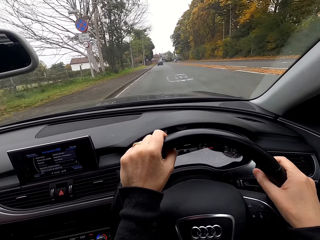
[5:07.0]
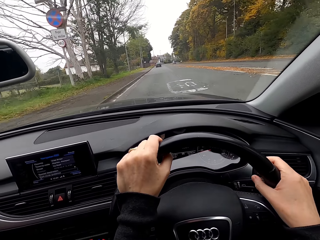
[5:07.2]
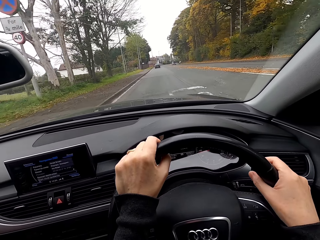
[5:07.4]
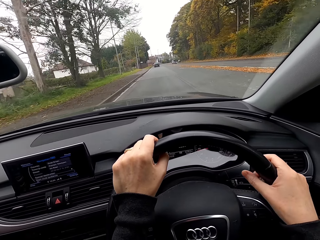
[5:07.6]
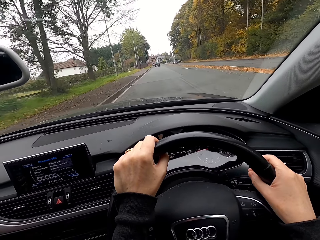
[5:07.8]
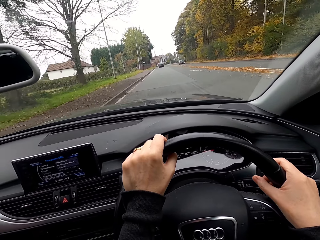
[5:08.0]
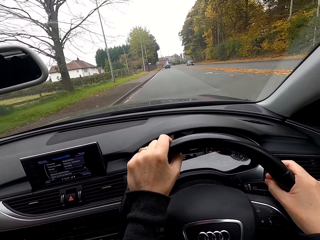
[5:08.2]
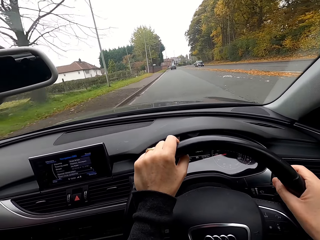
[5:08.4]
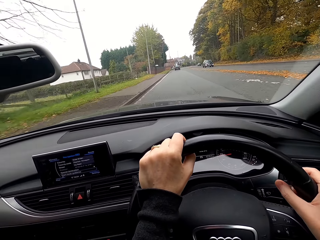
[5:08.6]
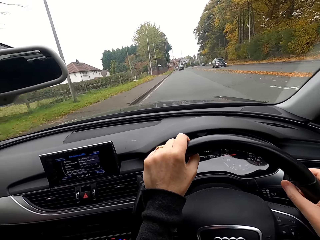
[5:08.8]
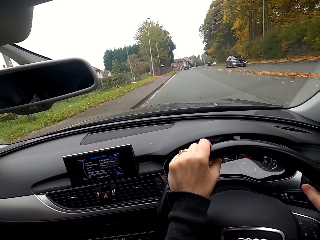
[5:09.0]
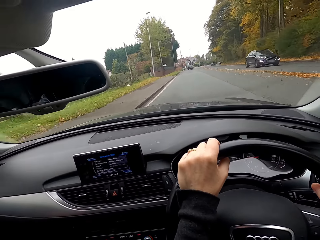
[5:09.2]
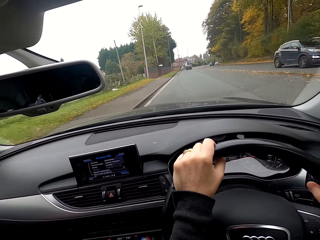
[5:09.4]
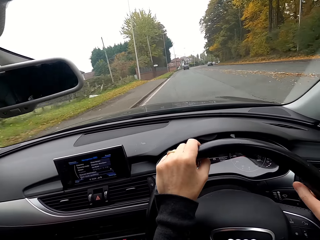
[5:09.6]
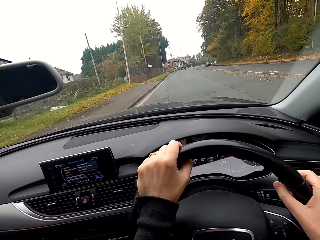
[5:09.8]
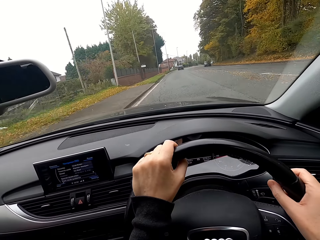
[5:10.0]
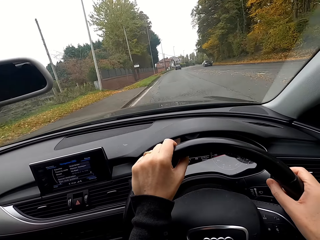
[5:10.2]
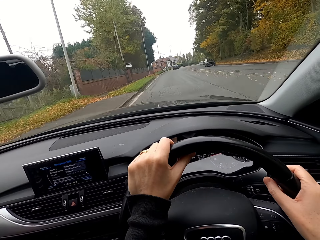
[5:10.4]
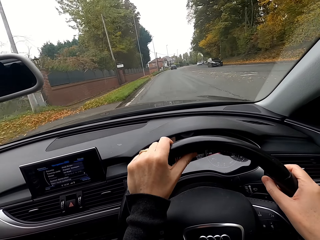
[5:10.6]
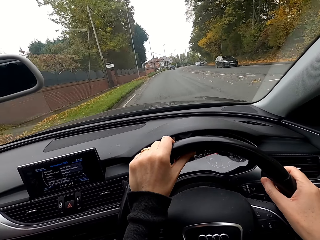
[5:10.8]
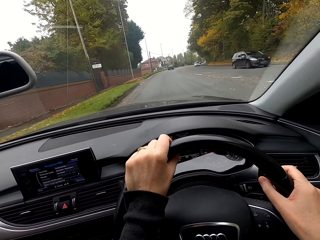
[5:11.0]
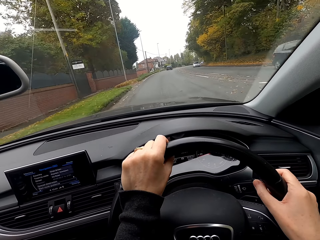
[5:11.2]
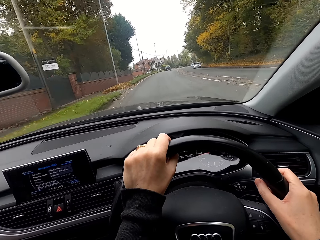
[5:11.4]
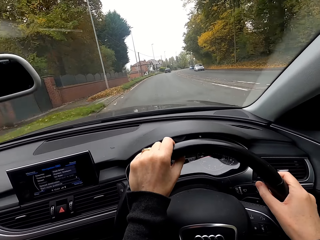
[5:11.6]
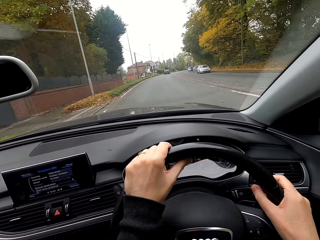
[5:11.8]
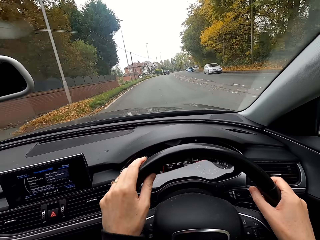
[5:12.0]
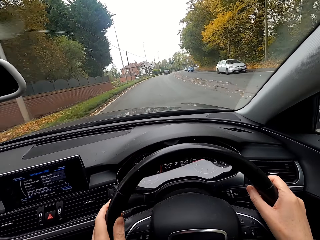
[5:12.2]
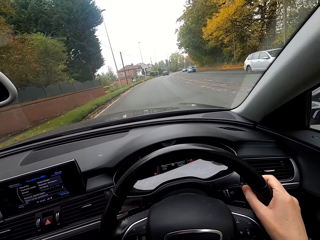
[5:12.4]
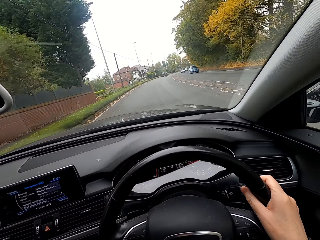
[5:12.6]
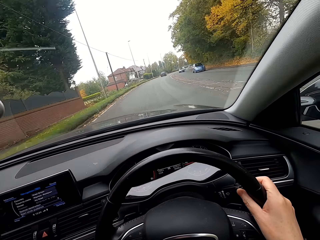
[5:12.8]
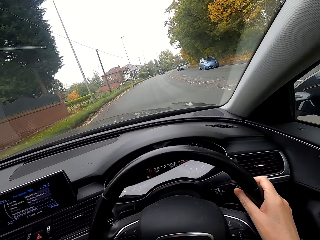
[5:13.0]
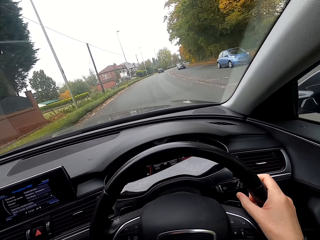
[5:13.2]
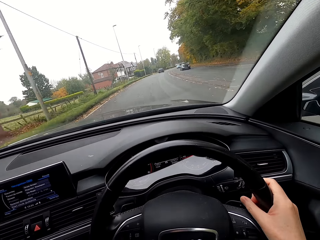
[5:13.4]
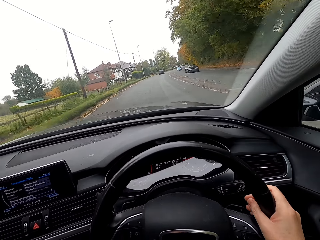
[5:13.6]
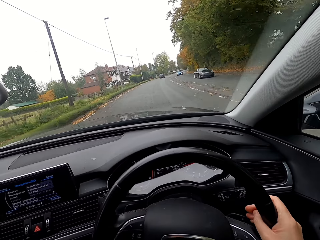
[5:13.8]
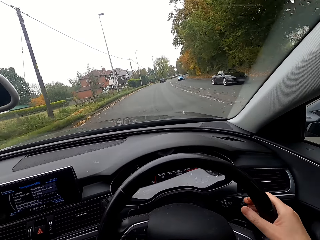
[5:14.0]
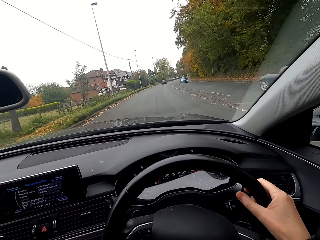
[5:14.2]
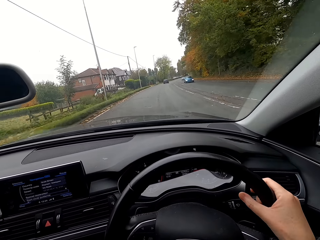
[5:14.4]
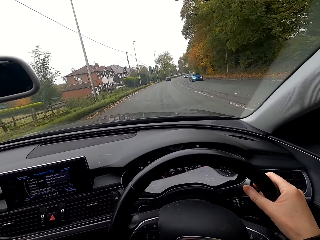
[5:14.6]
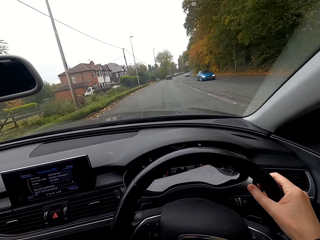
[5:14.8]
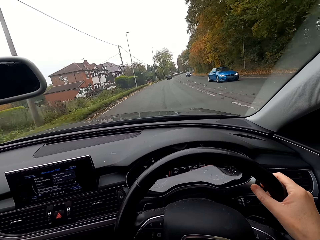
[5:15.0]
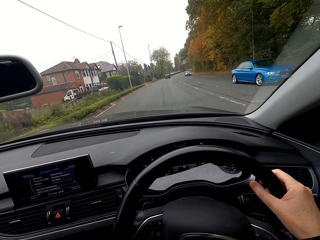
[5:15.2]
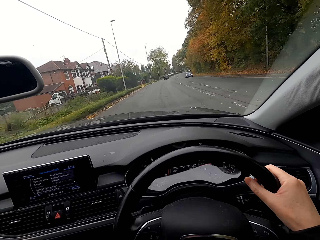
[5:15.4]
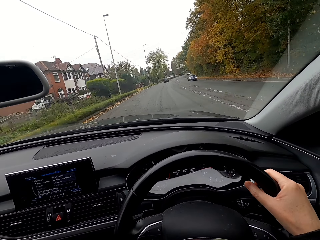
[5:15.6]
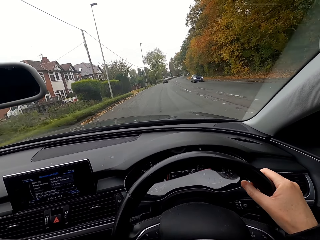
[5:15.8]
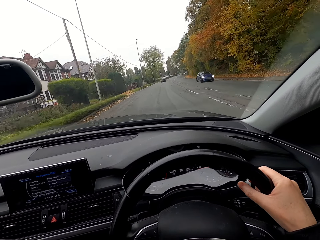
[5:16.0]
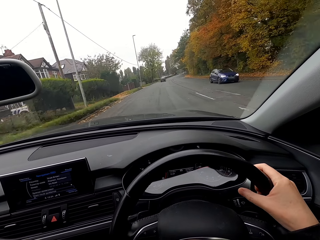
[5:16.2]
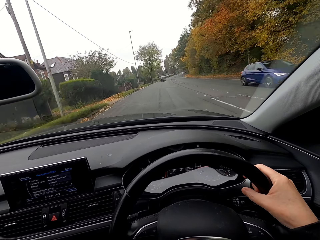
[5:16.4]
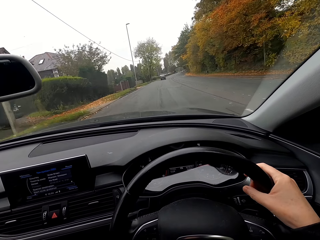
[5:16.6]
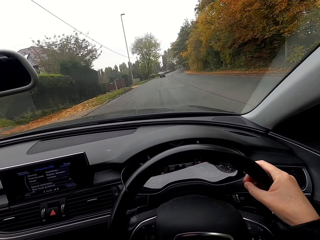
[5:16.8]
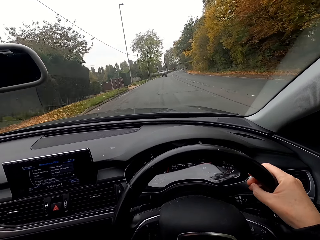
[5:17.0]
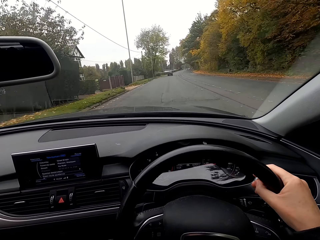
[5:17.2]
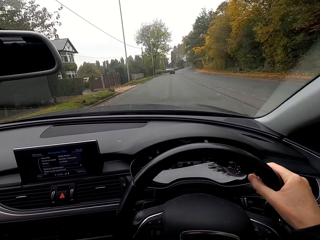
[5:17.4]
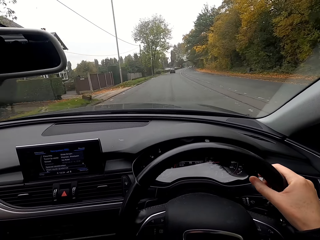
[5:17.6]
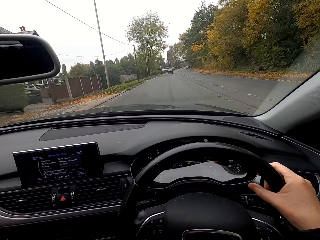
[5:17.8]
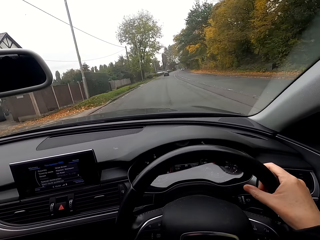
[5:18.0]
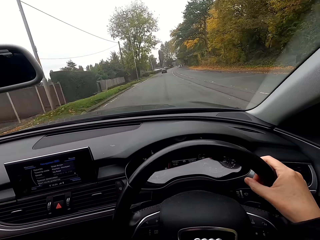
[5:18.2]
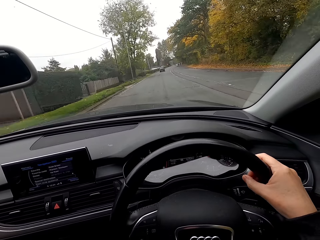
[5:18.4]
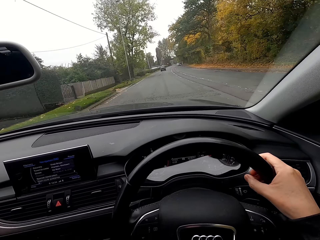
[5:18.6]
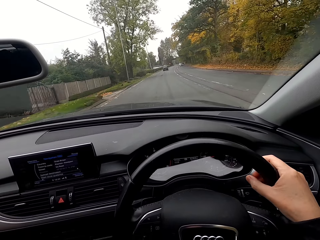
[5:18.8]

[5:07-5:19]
The camera wearer drives past a car. She drives past a car again. She removes her left hand from the steering wheel. She drives past a car repeatedly.

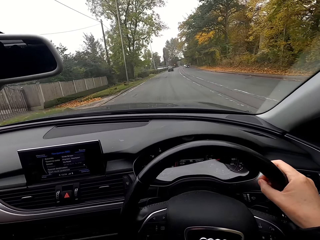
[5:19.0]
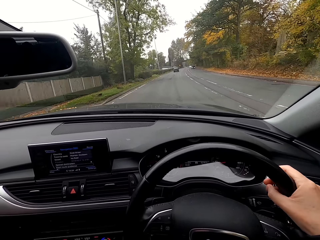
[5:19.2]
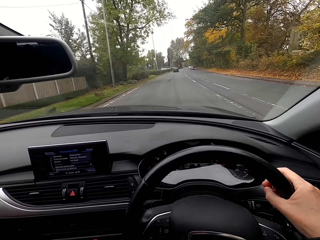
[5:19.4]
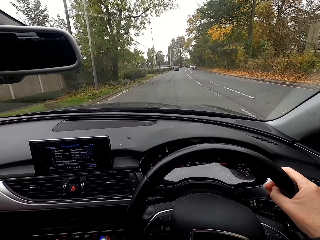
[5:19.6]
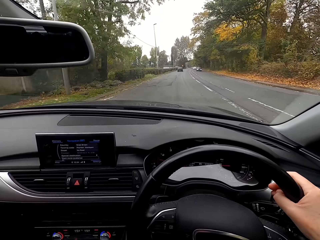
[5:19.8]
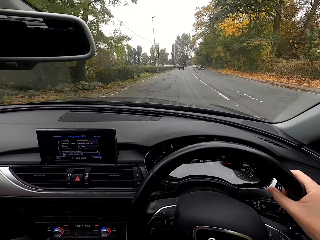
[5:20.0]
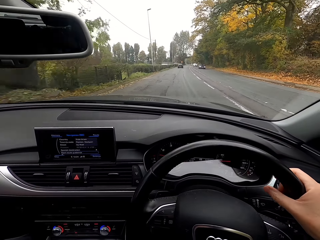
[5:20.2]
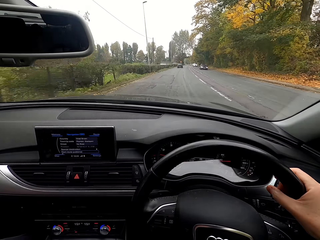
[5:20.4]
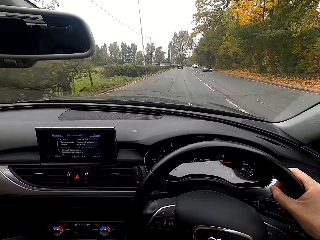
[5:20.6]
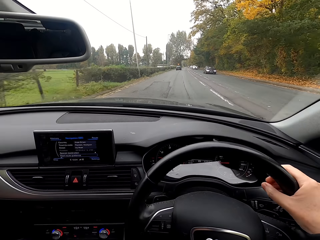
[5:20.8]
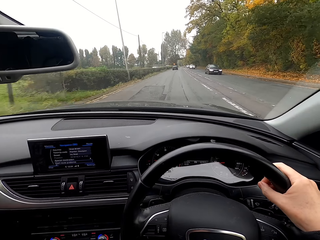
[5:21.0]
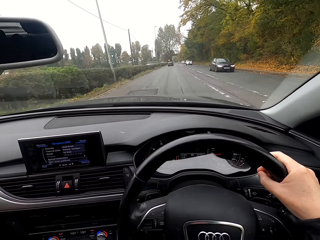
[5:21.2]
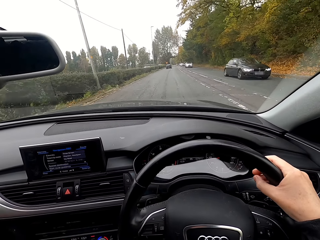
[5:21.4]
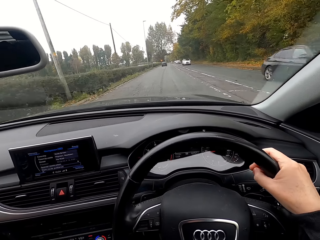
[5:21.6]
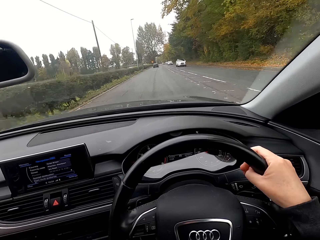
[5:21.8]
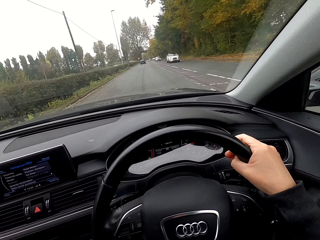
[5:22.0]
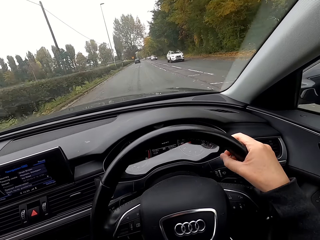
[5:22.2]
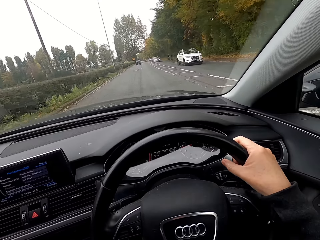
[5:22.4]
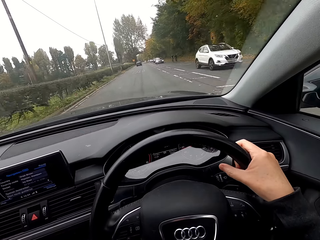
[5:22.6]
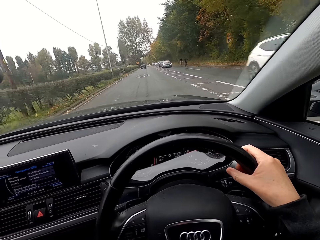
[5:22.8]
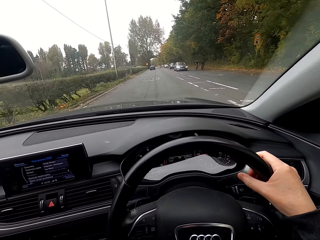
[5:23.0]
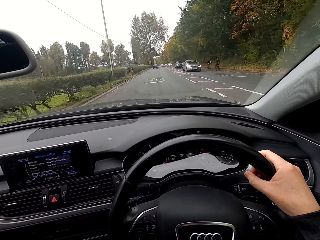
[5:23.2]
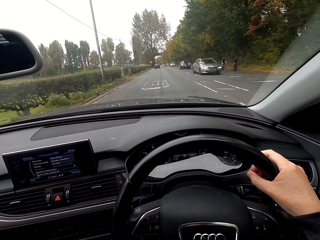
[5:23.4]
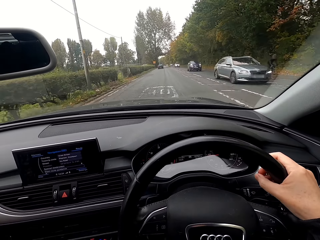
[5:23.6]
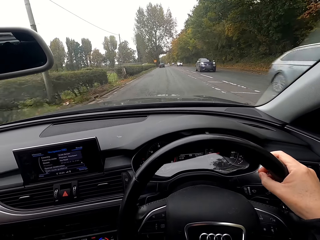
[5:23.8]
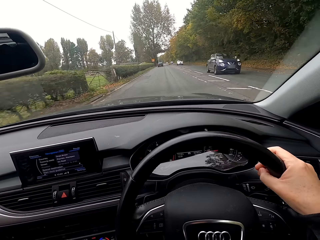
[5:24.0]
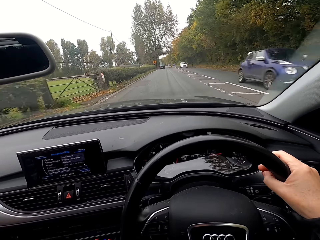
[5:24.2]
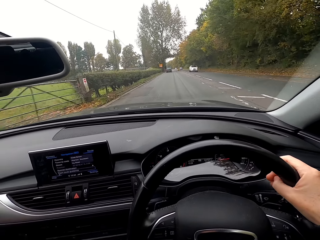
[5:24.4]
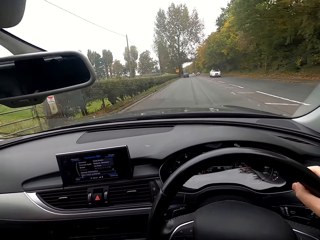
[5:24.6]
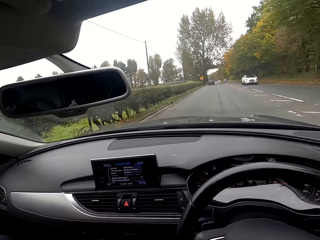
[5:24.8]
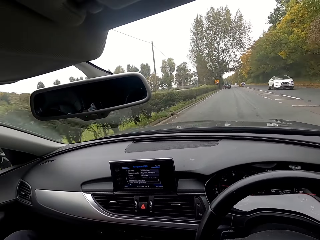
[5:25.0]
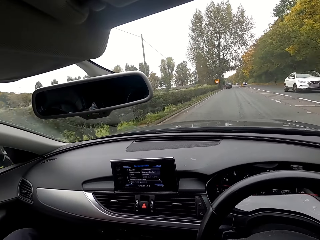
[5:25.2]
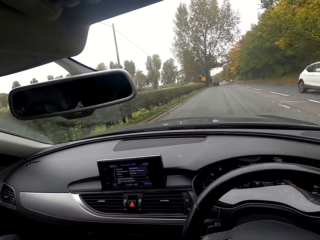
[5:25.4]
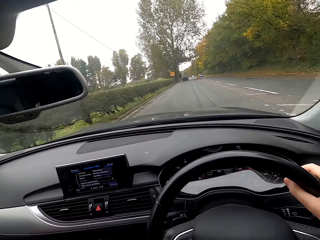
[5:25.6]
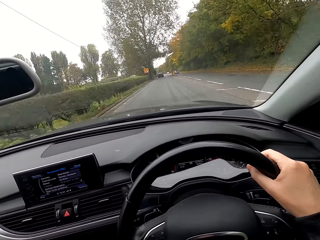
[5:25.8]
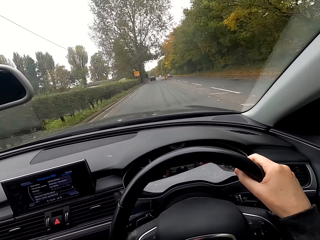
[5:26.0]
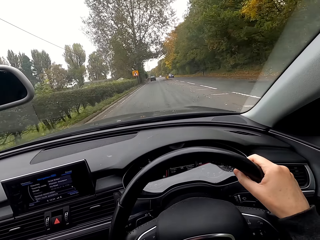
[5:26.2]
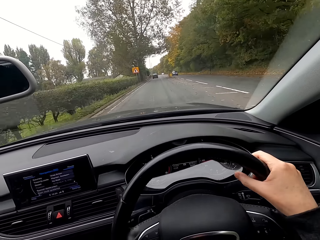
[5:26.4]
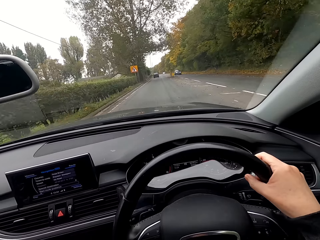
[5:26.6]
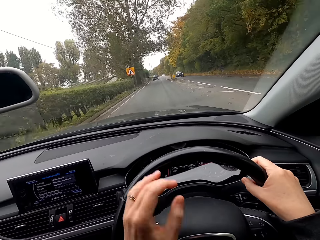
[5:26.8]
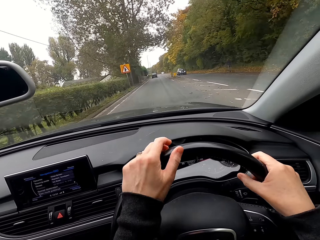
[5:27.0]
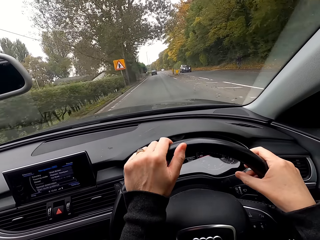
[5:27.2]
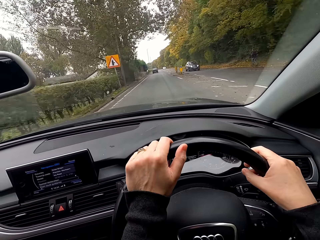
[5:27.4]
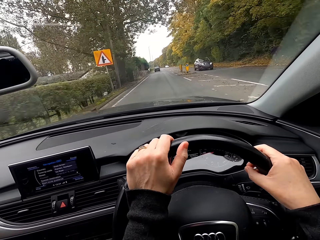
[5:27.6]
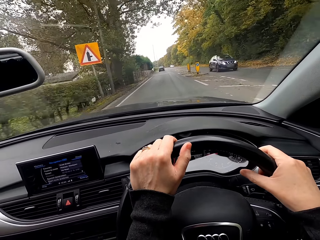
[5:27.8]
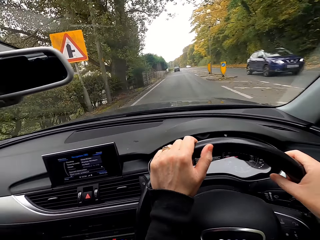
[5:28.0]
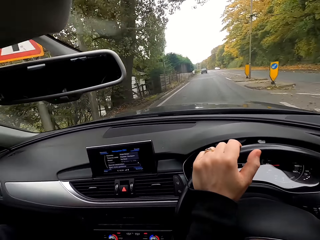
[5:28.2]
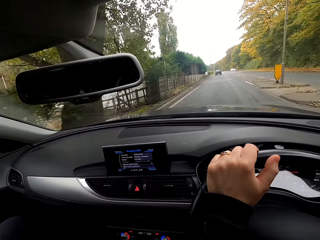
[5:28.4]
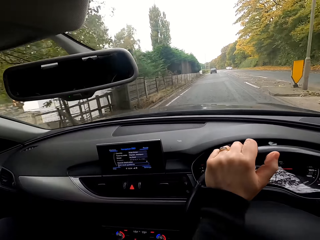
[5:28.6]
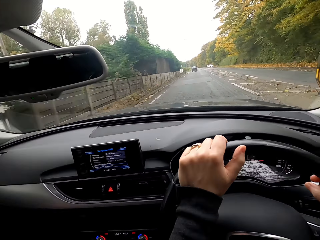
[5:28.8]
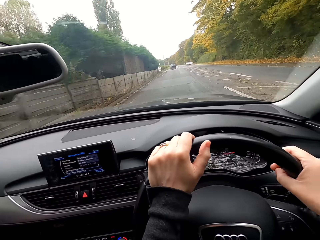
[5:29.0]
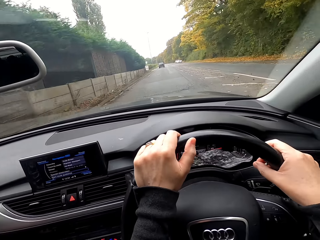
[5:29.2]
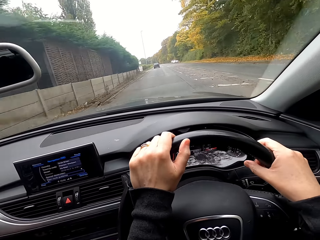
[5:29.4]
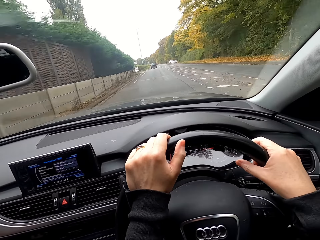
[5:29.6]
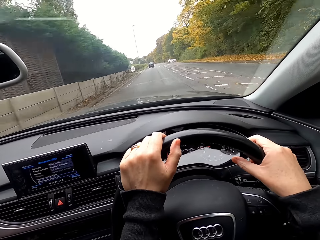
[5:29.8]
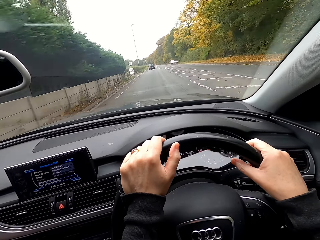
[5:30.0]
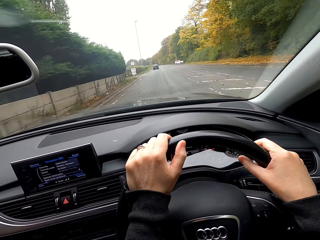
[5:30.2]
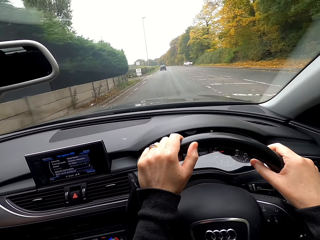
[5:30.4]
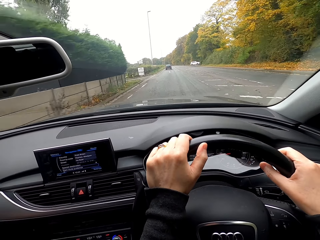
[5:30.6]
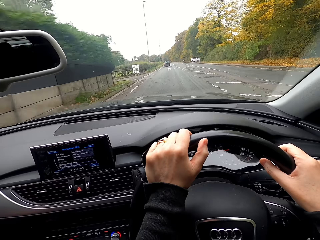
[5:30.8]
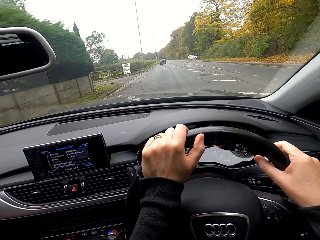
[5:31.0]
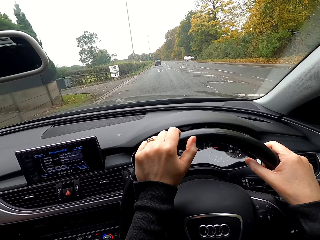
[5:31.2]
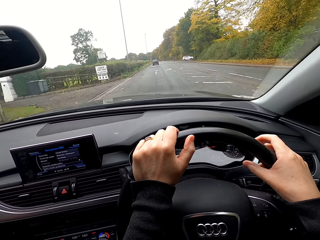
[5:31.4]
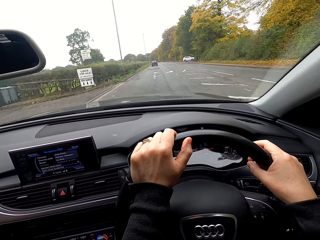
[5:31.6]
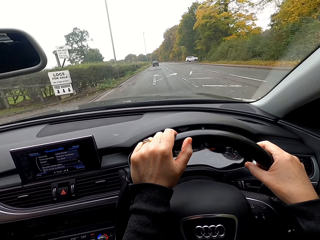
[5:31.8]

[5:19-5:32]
The camera wearer drives past a car. She drives past a car repeatedly. She places her left hand on the steering wheel. She drives past a car.
